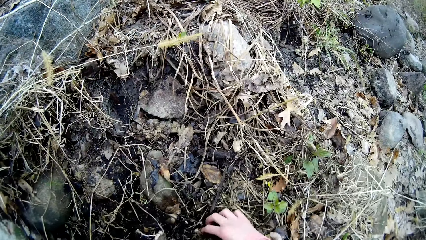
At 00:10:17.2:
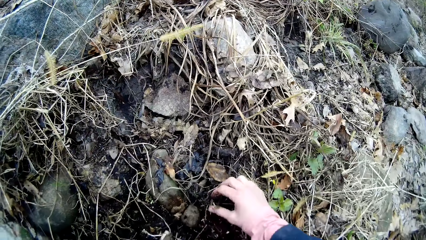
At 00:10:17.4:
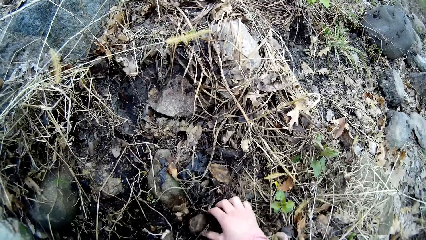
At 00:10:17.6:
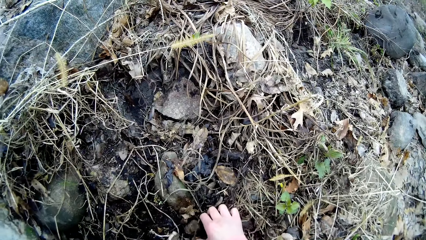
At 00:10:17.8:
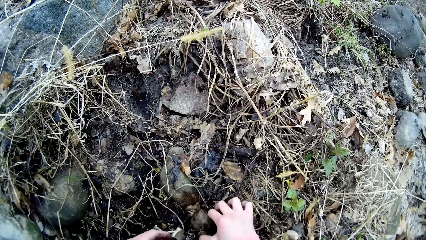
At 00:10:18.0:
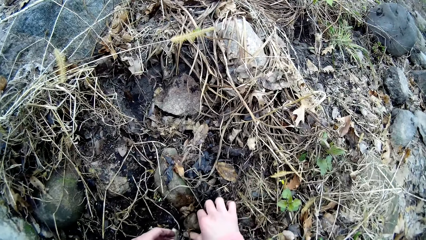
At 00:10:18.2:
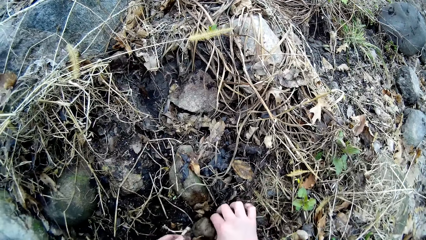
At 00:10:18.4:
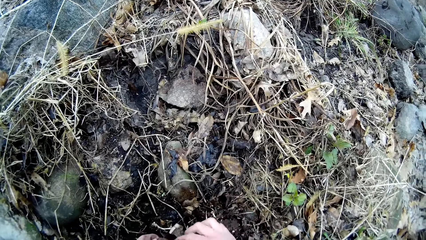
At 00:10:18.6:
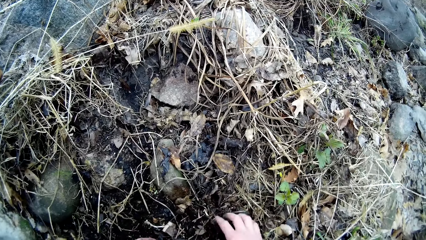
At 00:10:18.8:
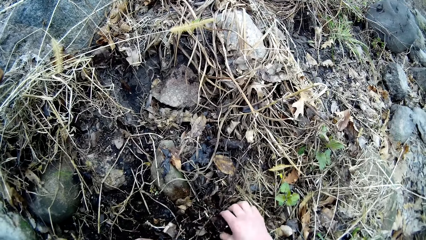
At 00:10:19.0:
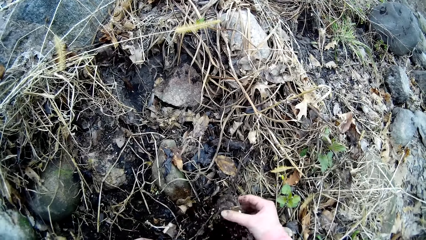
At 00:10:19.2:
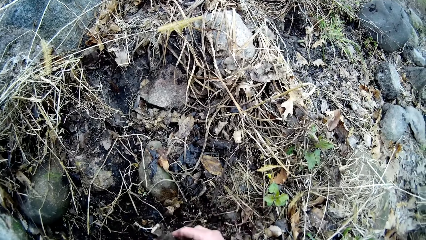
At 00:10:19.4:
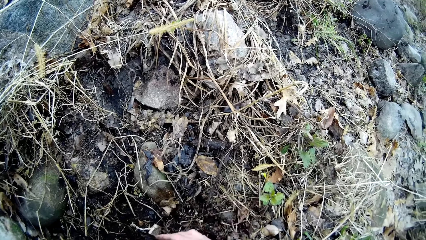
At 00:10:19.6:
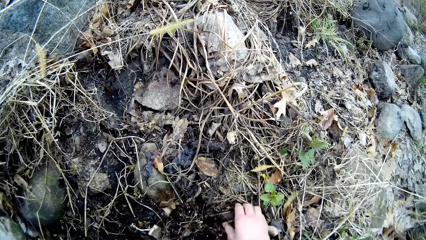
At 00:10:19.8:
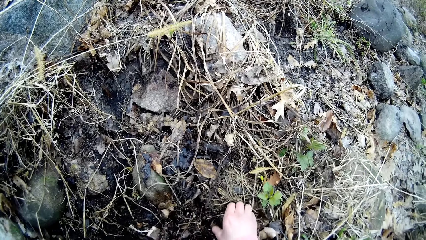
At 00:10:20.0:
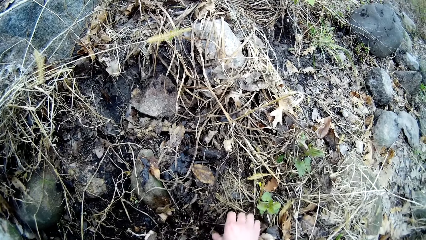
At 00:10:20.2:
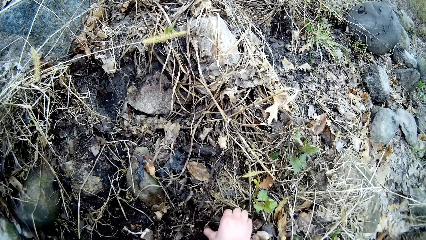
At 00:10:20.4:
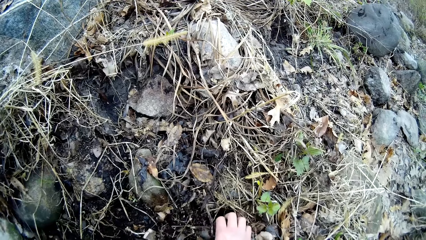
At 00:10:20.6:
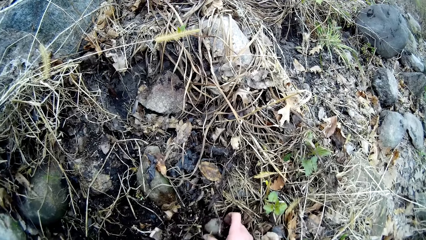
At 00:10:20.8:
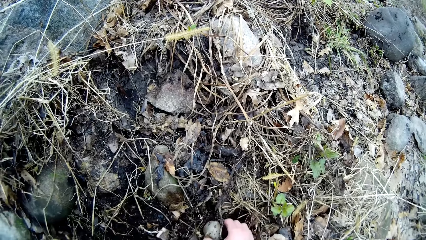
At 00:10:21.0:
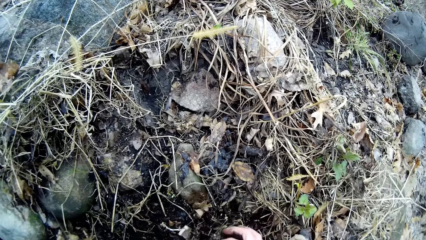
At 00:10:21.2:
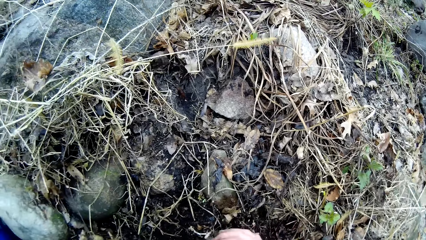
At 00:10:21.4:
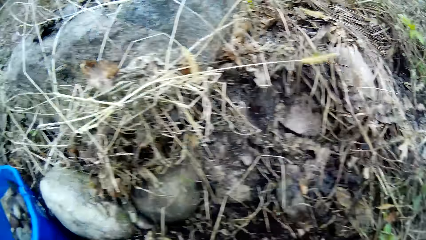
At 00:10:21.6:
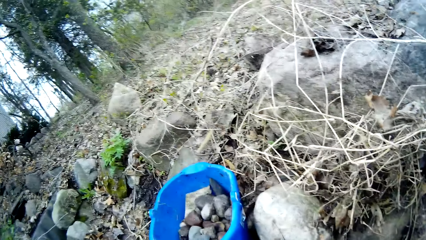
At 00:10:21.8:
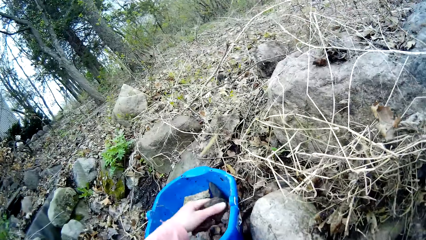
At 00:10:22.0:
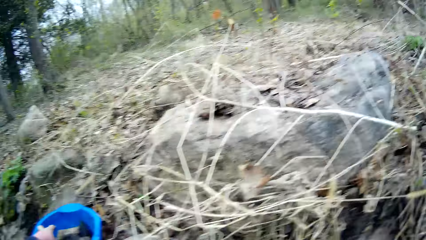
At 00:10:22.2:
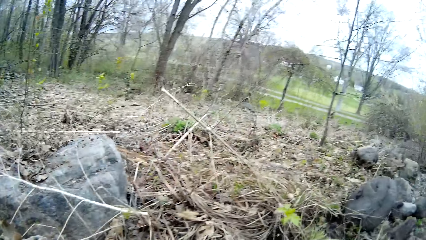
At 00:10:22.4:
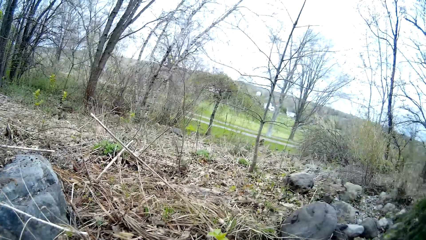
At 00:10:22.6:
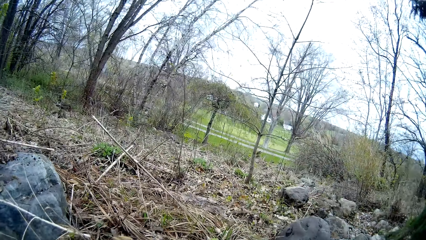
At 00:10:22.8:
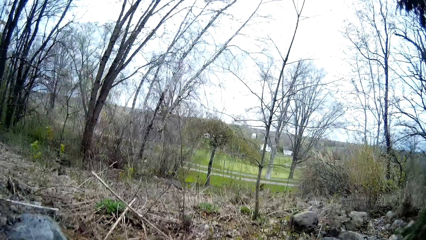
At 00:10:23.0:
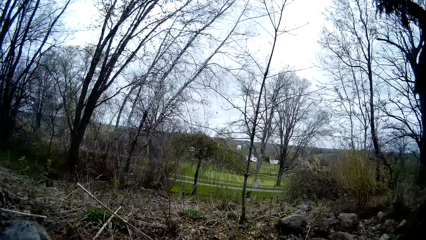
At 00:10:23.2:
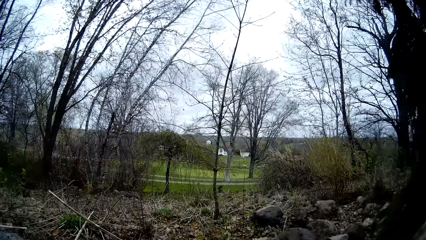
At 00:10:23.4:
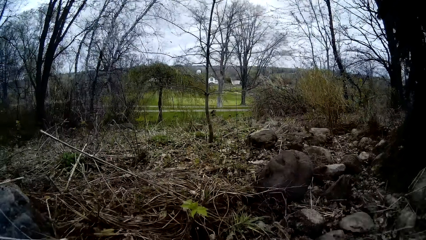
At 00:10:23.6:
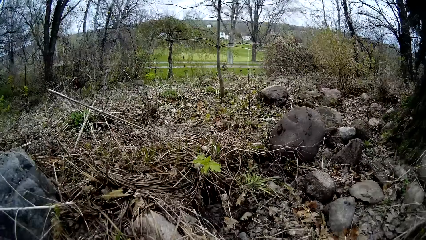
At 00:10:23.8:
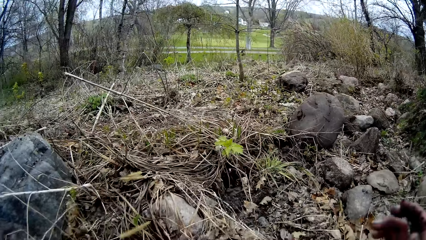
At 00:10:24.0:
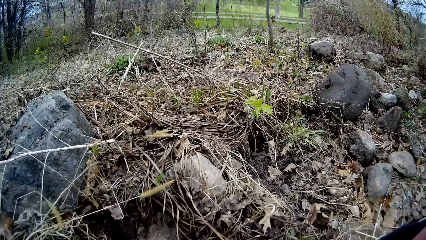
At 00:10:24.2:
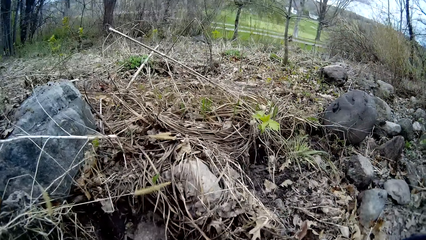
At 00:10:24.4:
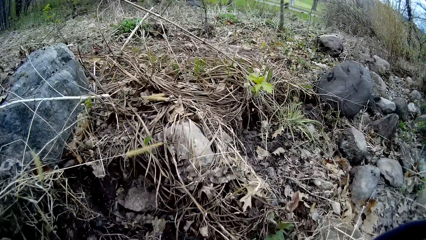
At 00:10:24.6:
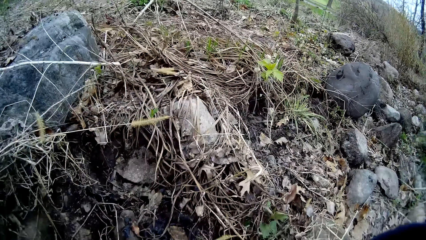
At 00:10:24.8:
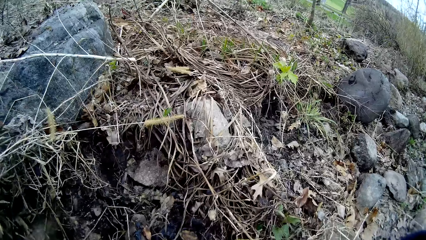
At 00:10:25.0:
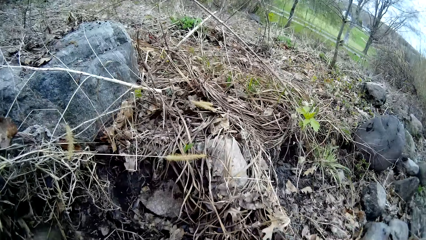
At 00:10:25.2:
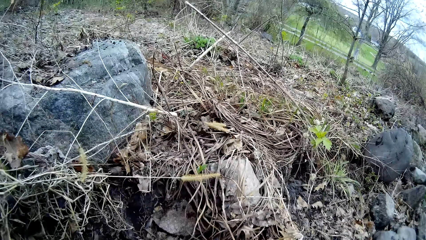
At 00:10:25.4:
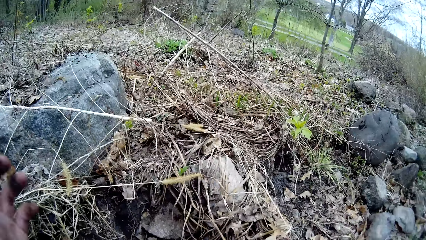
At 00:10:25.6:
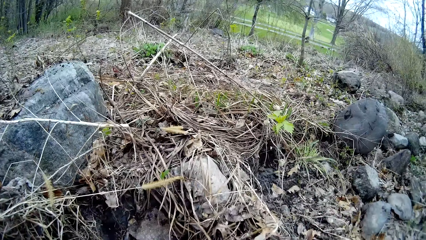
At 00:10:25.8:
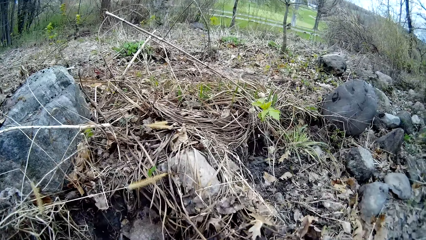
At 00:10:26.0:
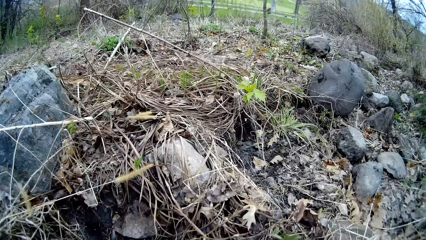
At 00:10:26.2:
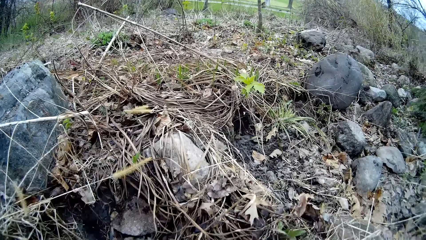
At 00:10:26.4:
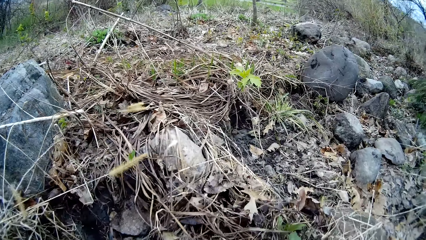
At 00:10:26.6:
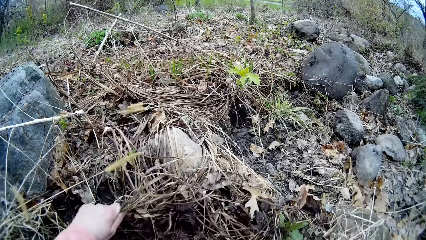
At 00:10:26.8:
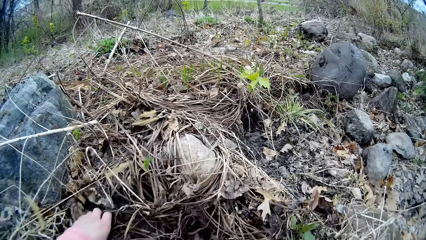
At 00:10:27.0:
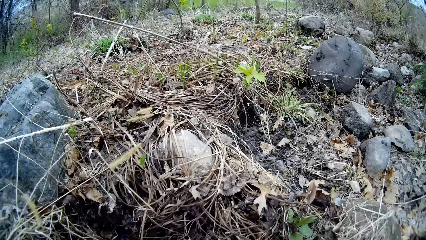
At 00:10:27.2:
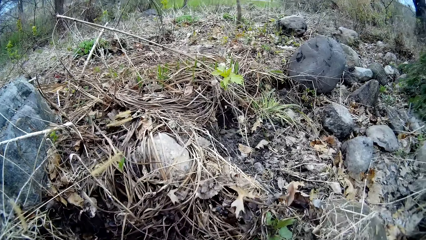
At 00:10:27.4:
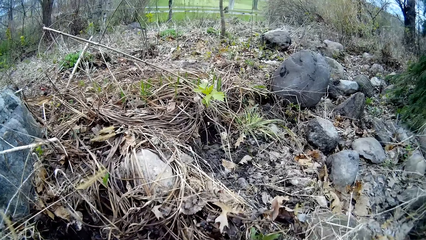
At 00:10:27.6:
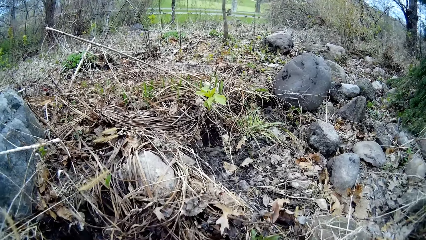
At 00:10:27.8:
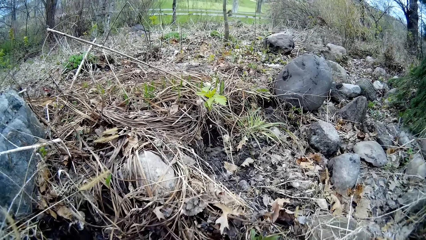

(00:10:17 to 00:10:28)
The camera wearer touches the stone. She picks up the stone from the ground with her right hand. She puts the stone in her left hand. She picks up a stone from the ground with her right hand. She picks up a stone from the ground with her right hand again. She transfers the stone to the left hand. She throws the stones into the bucket with her left hand. She looks at the bucket. She looks around. She pushes away dried plants with her left hand, pulls the dirt on the ground and looks at the ground.
